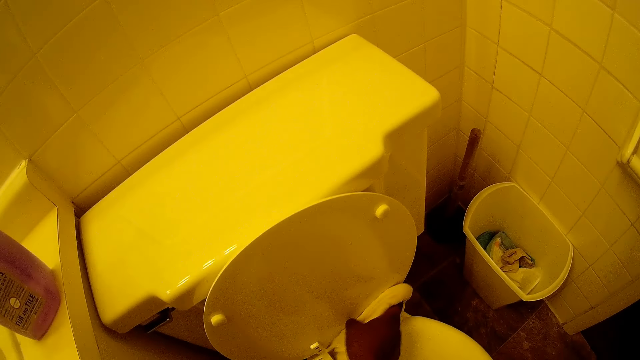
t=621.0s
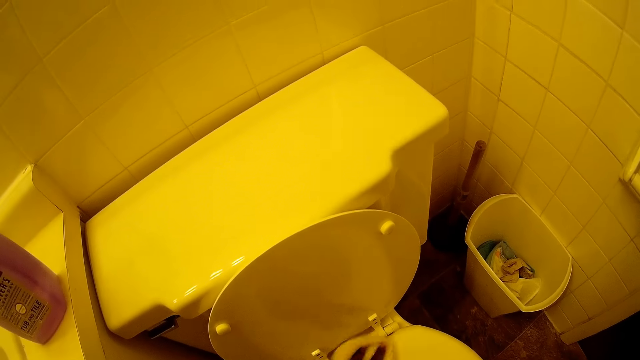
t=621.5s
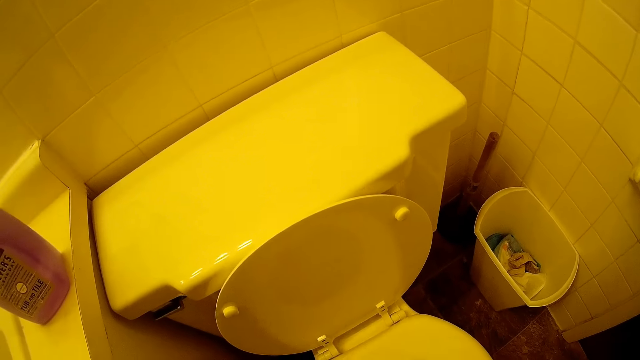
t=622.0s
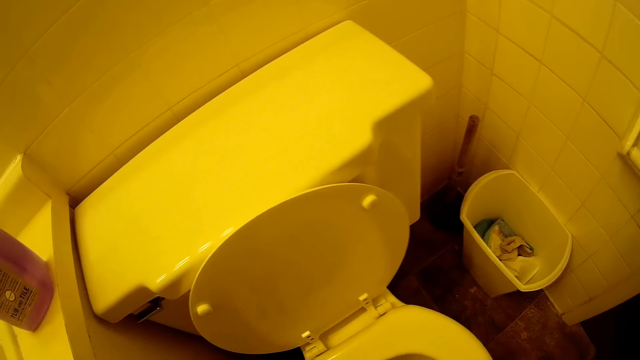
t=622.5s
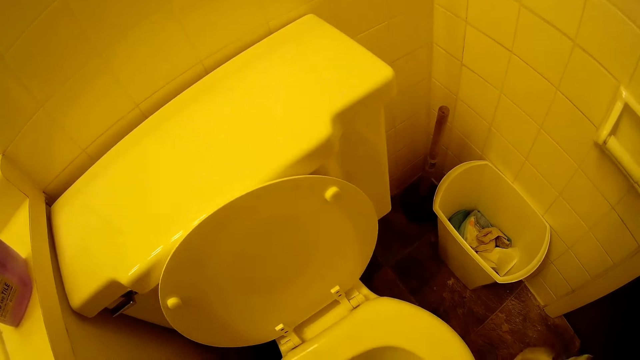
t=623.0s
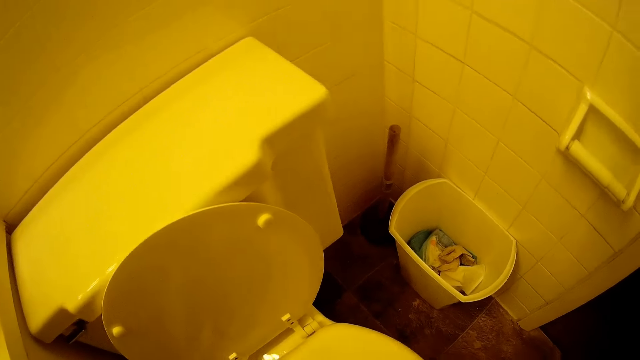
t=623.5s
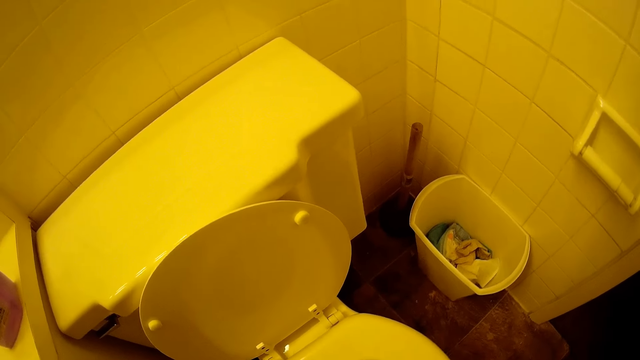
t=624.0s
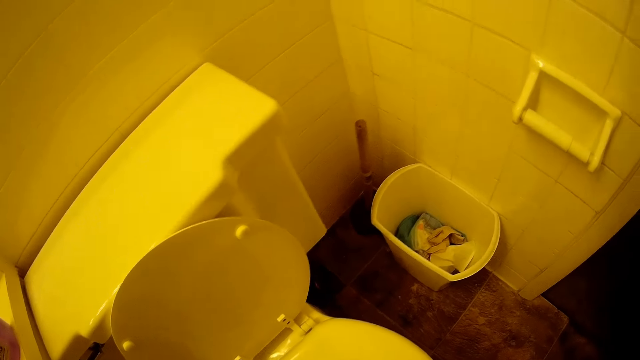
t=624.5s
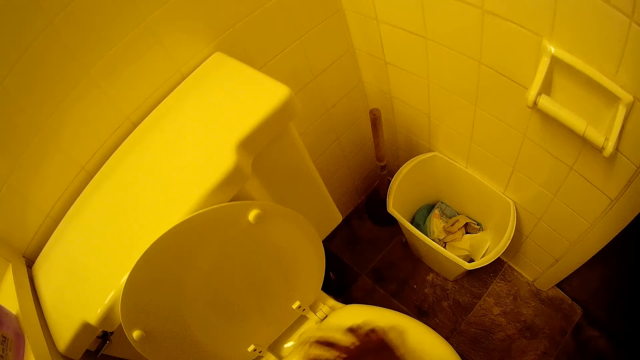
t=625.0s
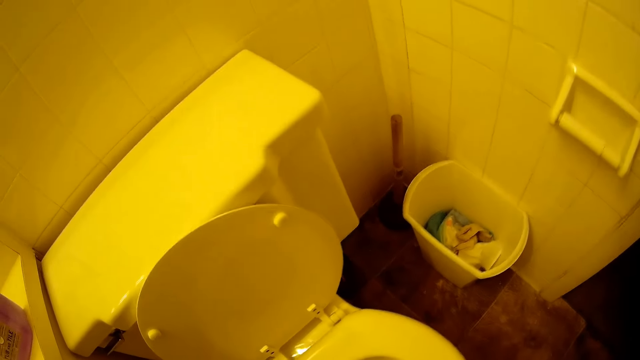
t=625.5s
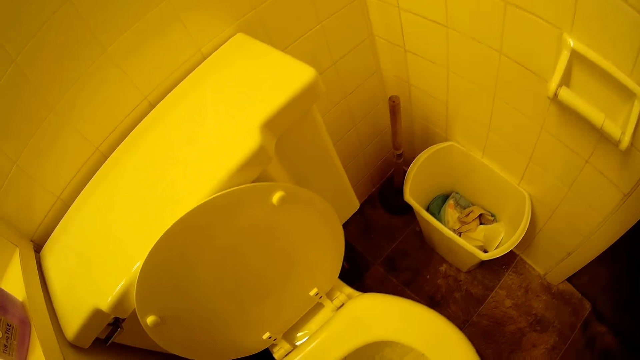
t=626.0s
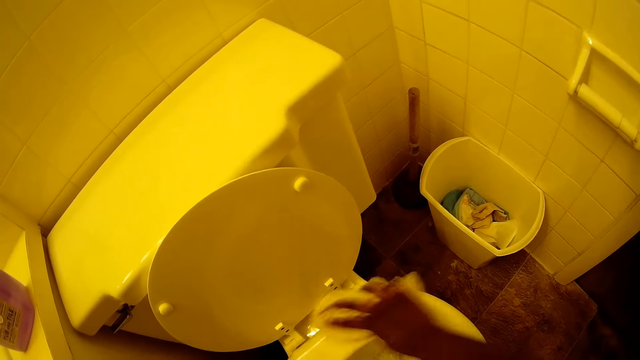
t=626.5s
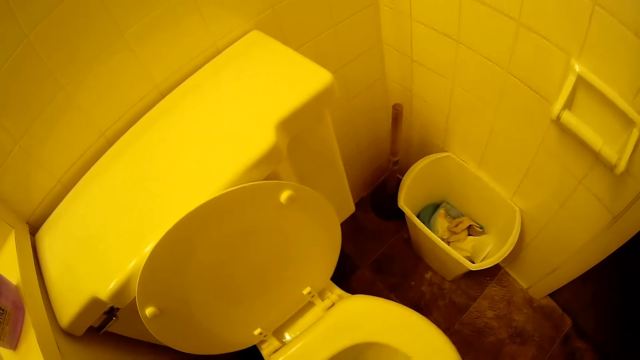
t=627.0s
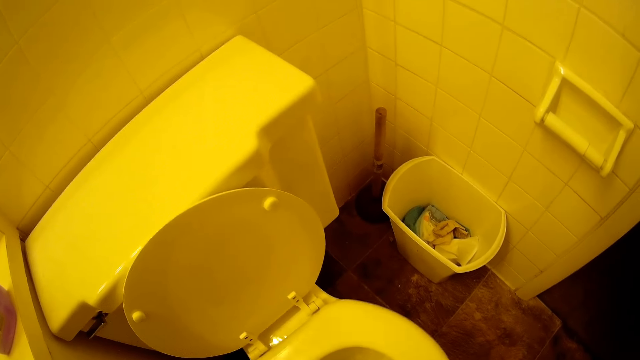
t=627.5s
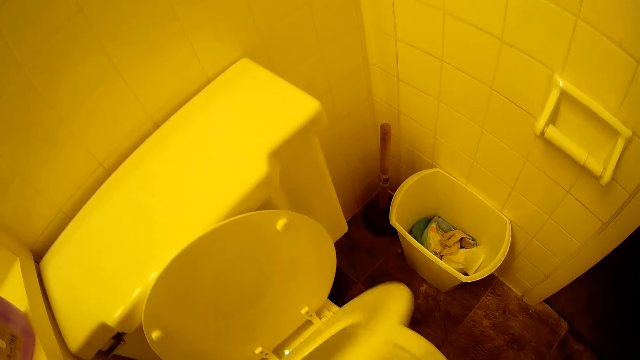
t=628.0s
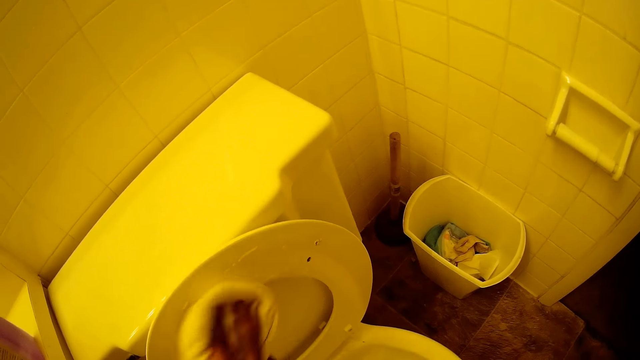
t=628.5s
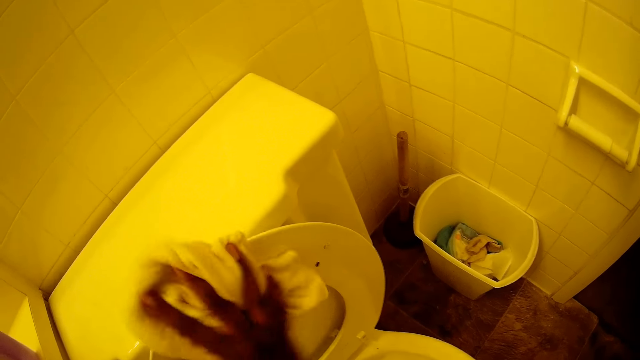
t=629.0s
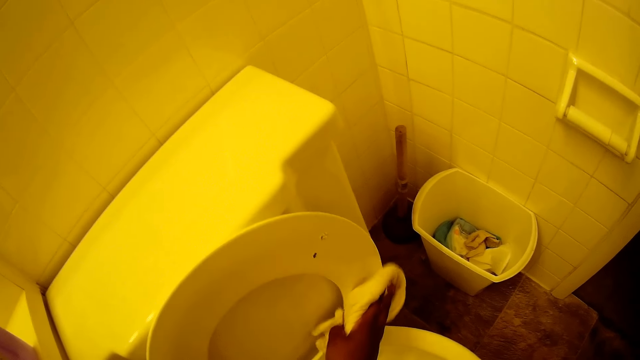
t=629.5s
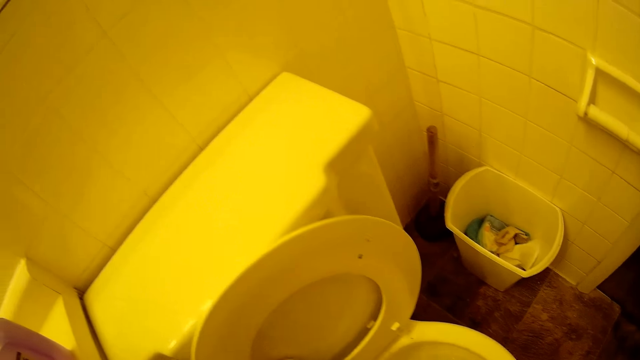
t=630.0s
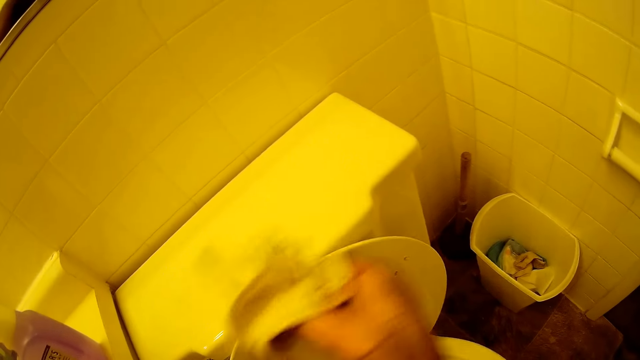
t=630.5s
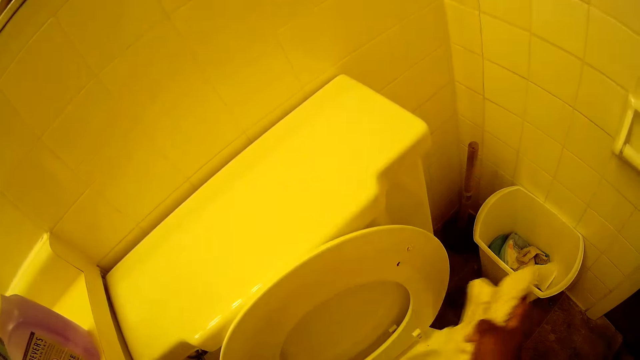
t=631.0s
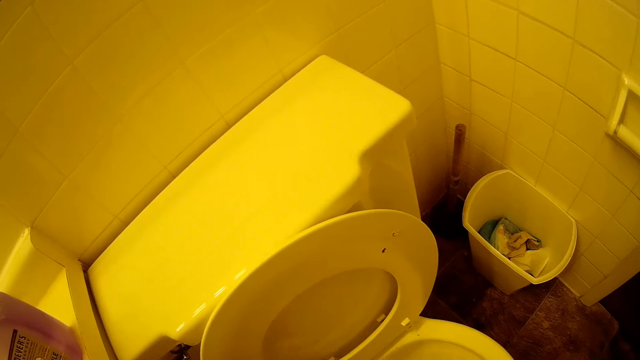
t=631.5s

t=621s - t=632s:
The camera wearer wipes the toilet seat with the white towel in her right hand. She lifts the second lid of the toilet seat with her right hand. She wipes the toilet seat lid with the white towel in her right hand.

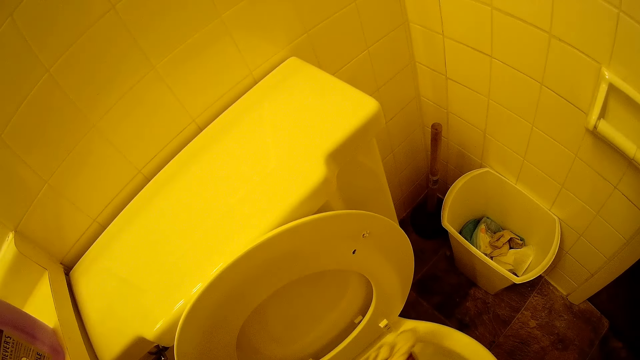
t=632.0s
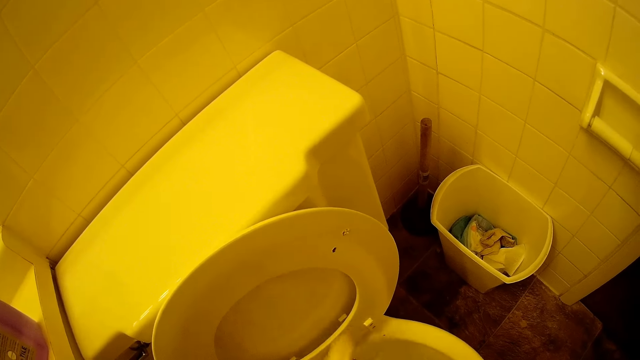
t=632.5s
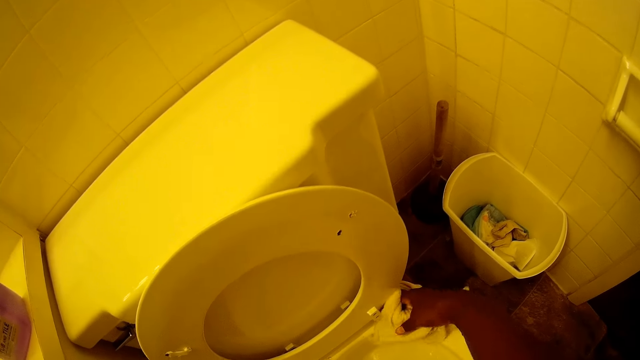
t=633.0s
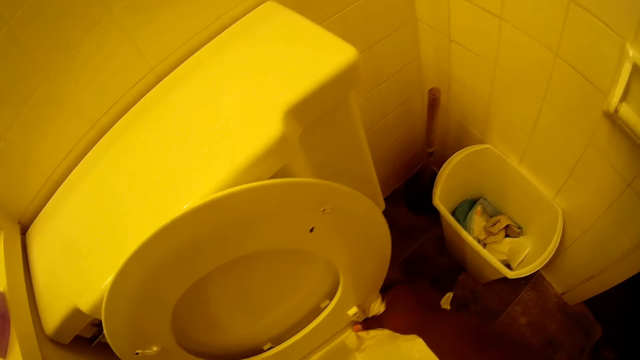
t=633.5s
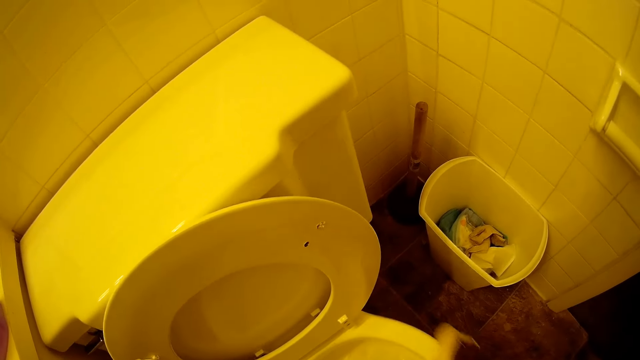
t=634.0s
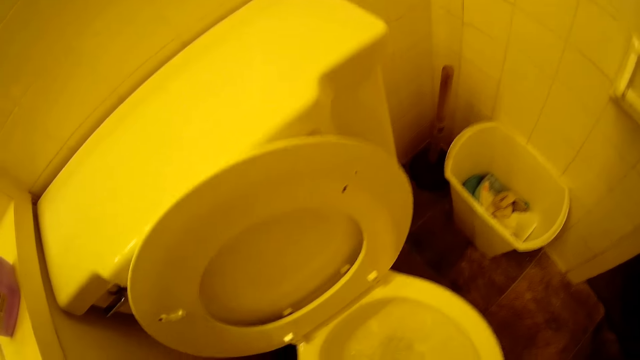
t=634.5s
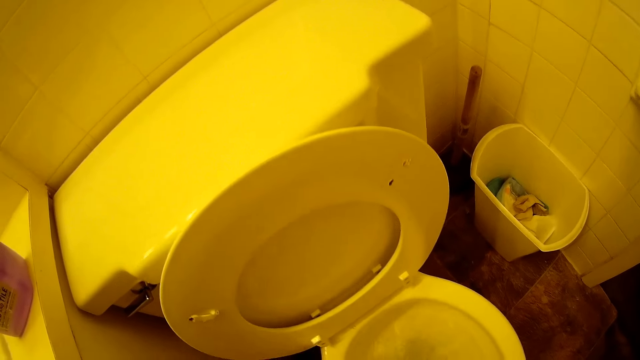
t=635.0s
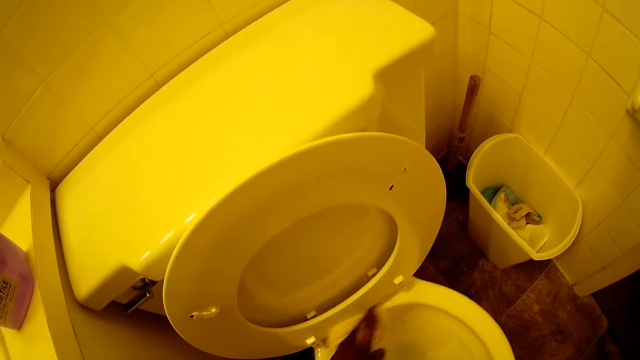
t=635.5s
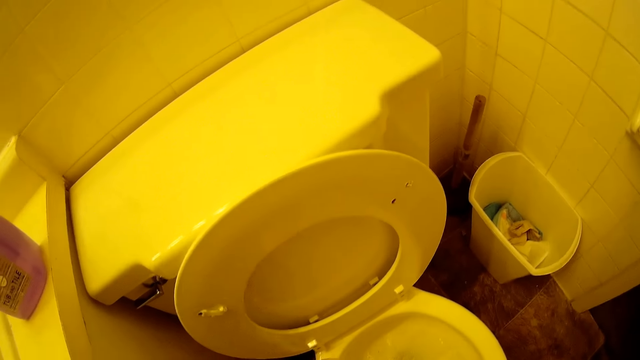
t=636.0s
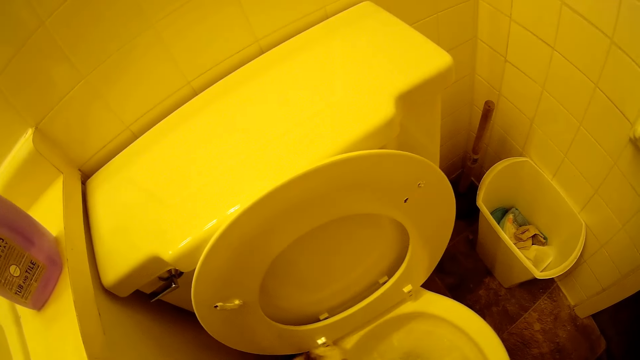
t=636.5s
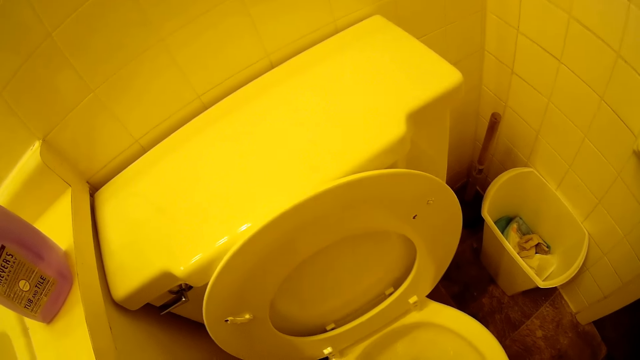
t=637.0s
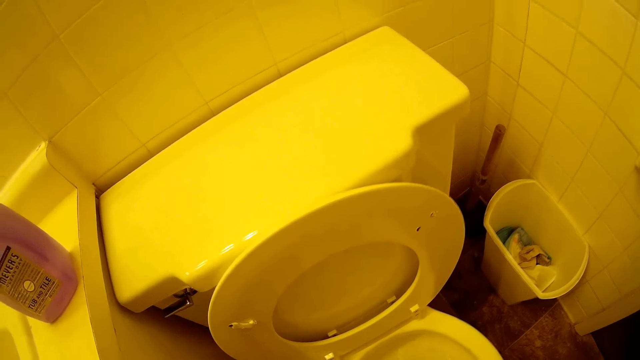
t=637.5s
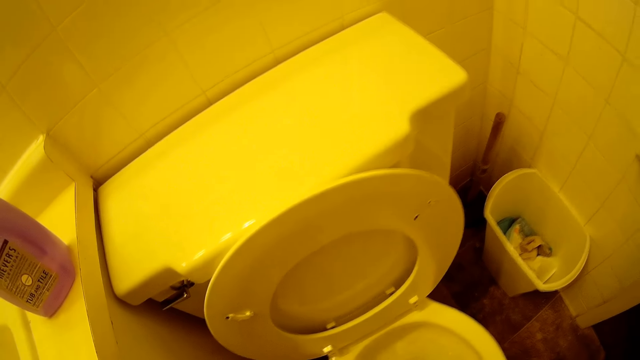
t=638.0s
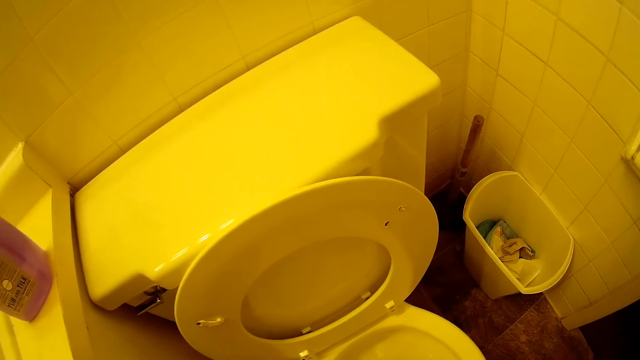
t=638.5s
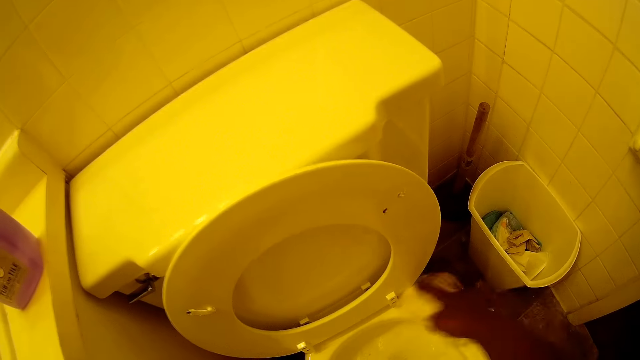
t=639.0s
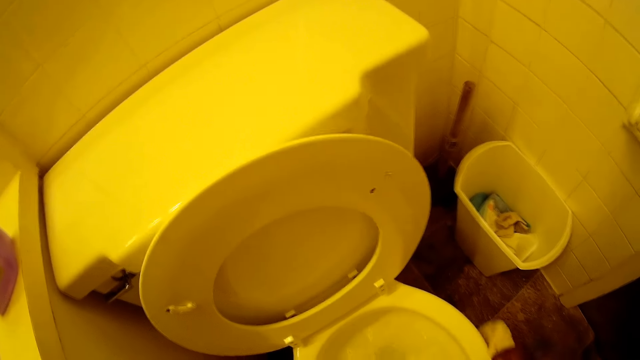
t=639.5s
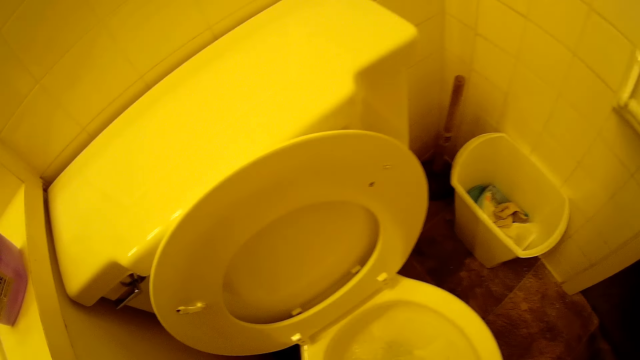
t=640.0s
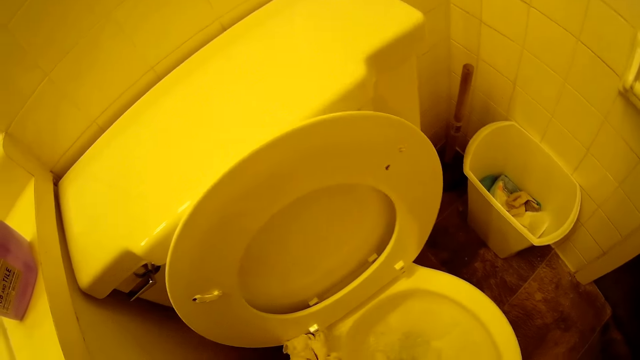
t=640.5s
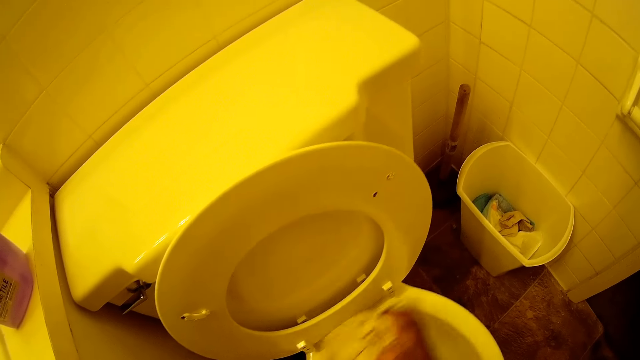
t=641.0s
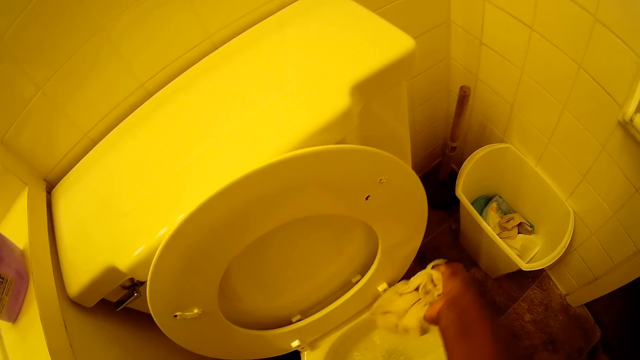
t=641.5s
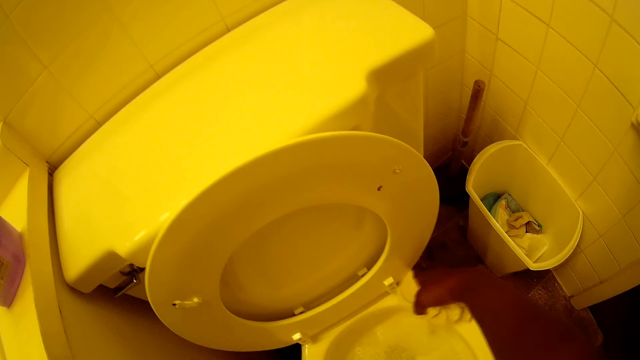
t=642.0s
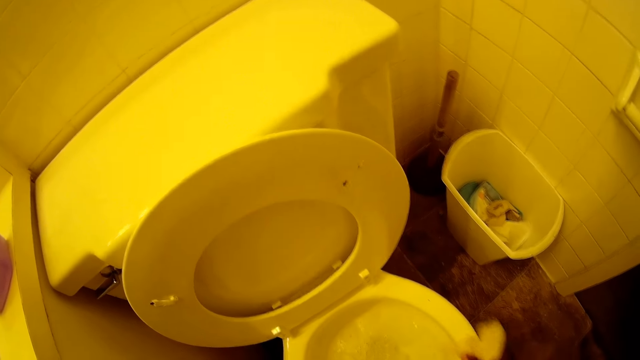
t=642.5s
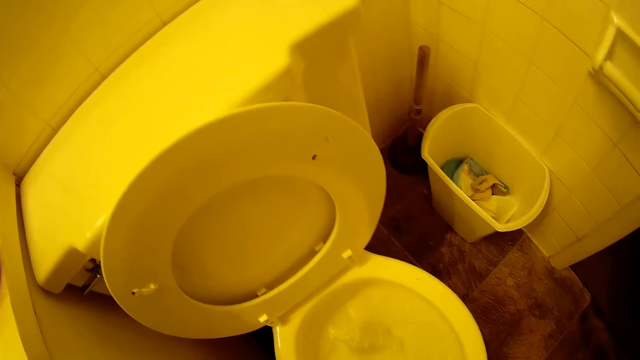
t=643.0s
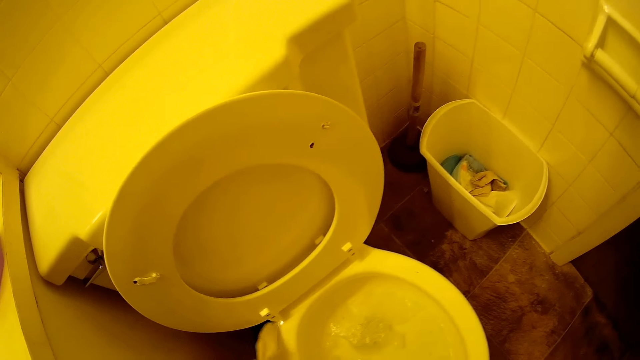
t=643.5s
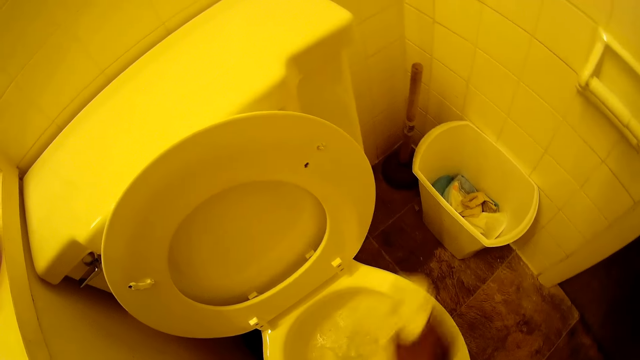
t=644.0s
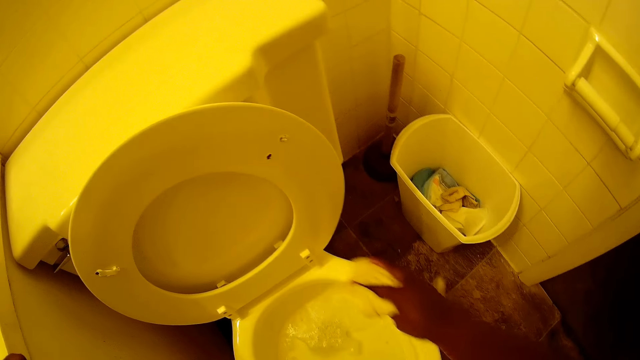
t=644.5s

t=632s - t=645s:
The camera wearer wipes the toilet seat with the white towel in her right hand.
